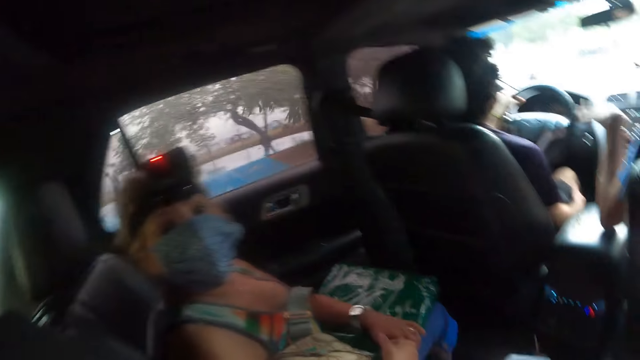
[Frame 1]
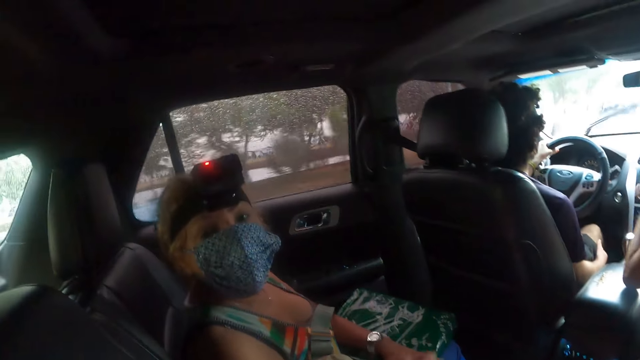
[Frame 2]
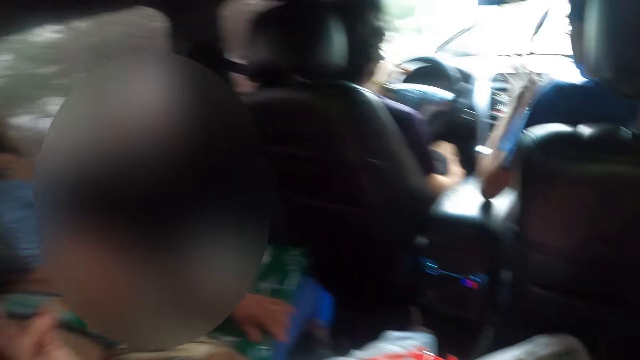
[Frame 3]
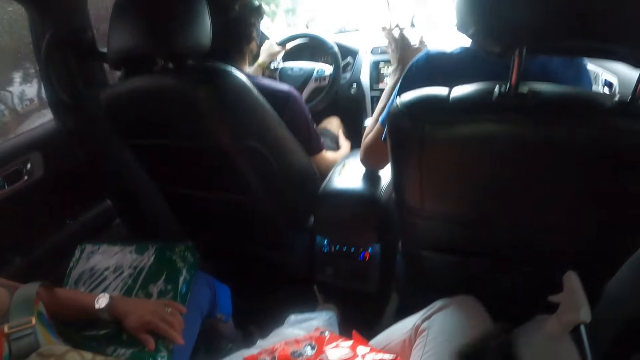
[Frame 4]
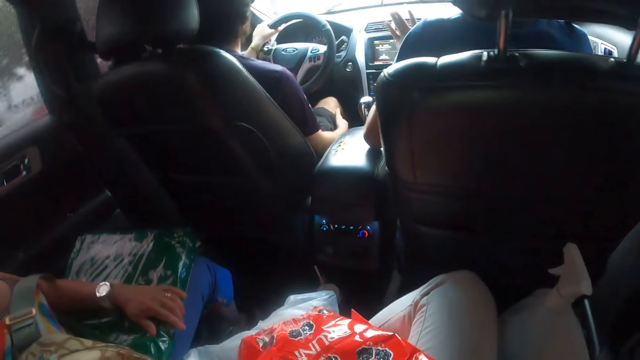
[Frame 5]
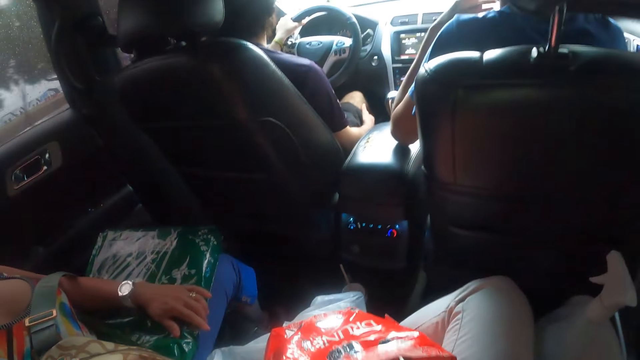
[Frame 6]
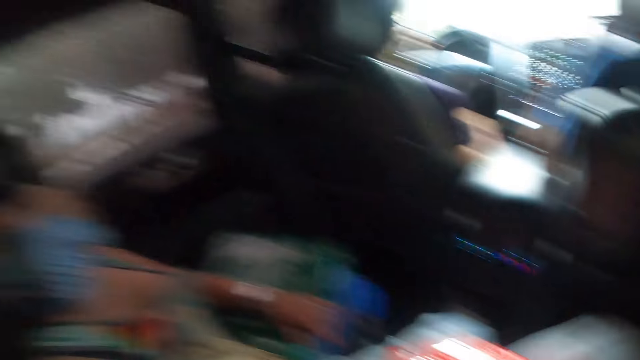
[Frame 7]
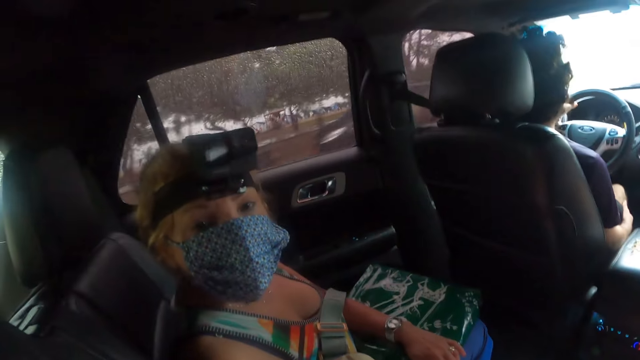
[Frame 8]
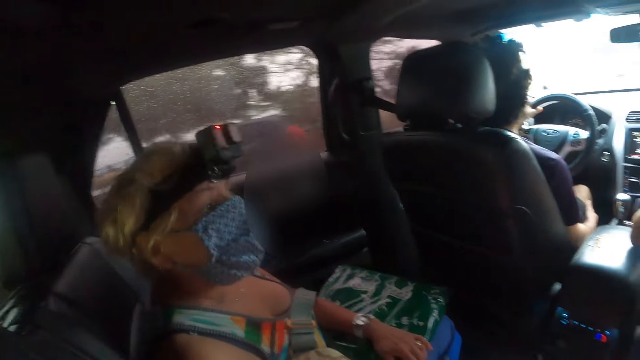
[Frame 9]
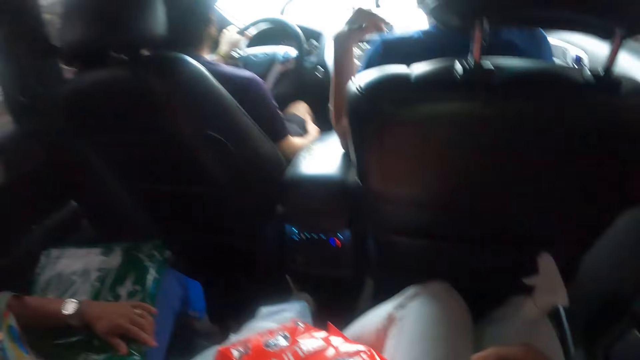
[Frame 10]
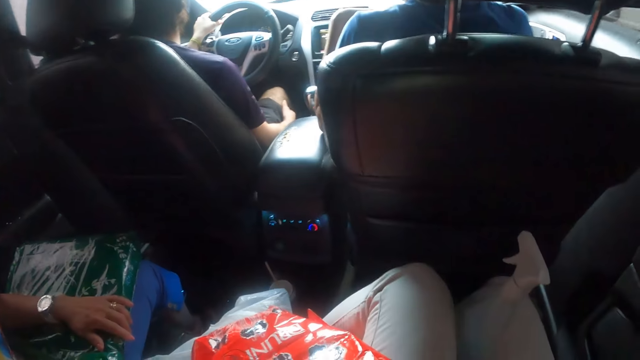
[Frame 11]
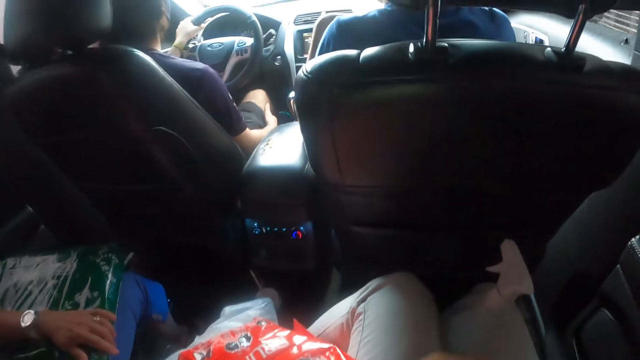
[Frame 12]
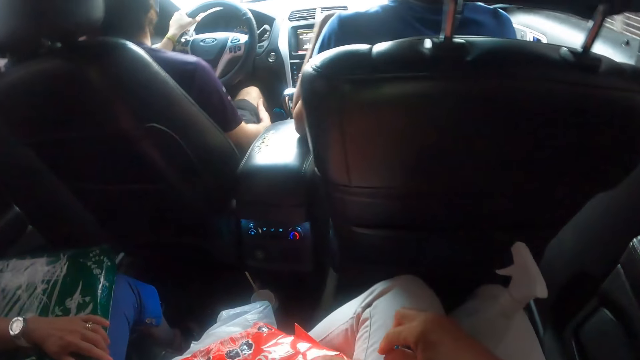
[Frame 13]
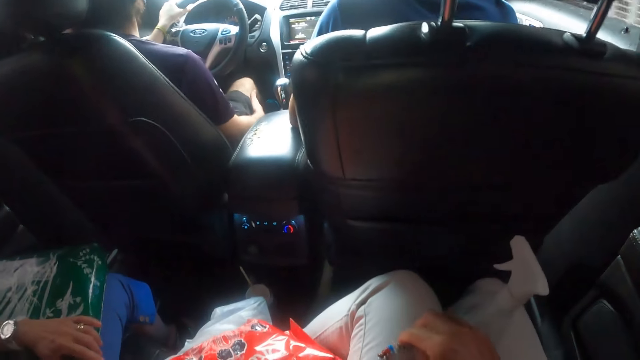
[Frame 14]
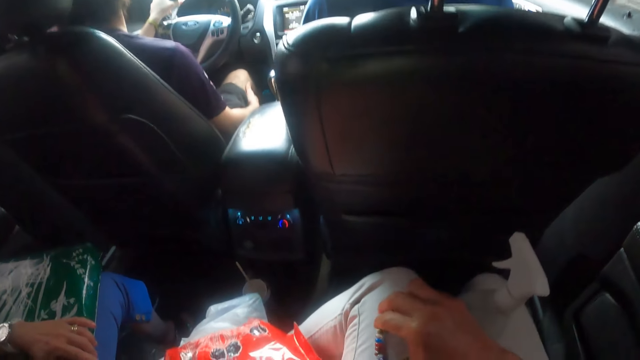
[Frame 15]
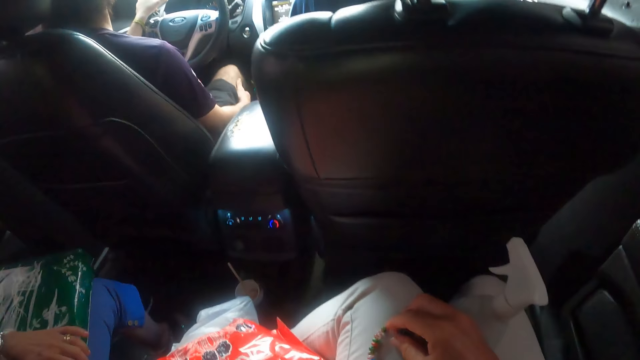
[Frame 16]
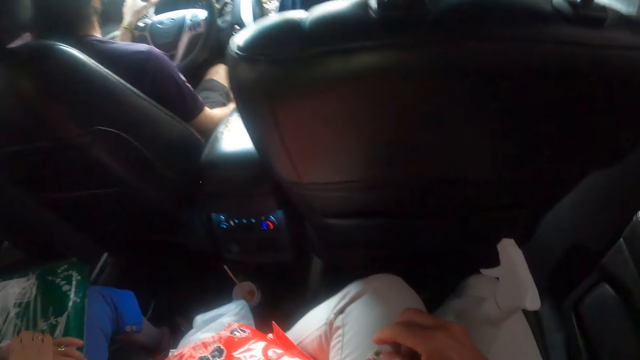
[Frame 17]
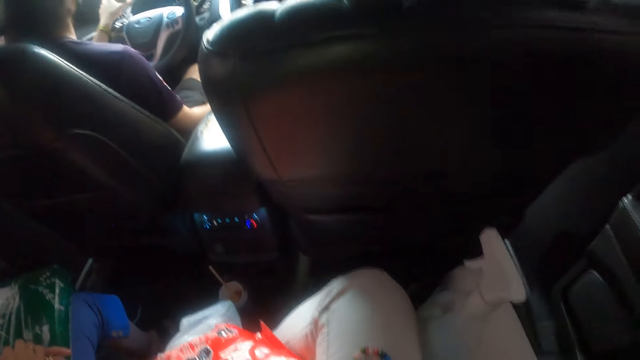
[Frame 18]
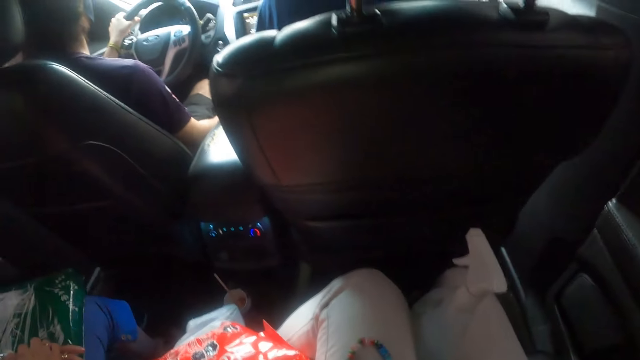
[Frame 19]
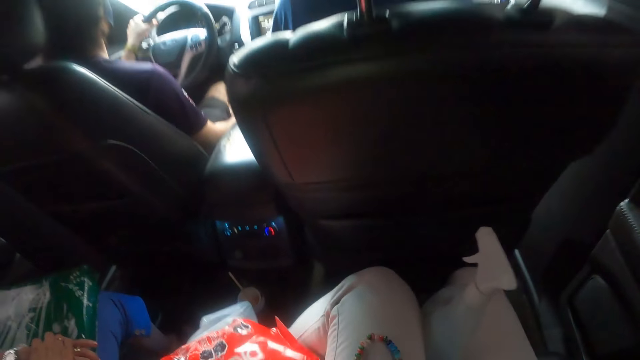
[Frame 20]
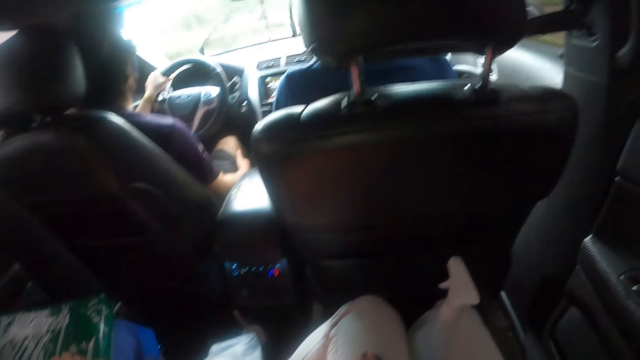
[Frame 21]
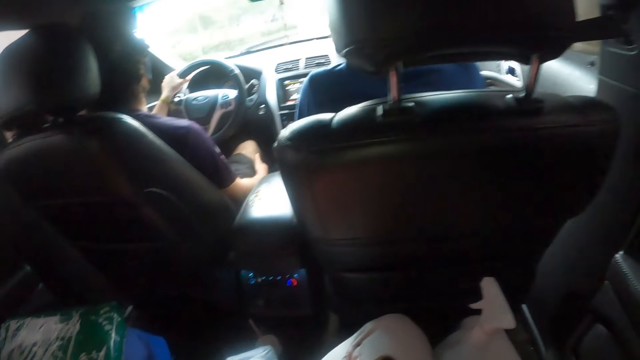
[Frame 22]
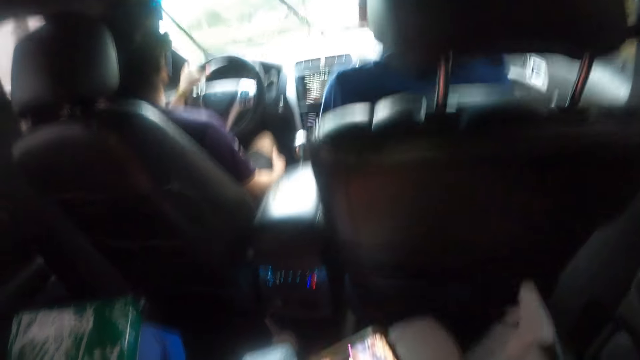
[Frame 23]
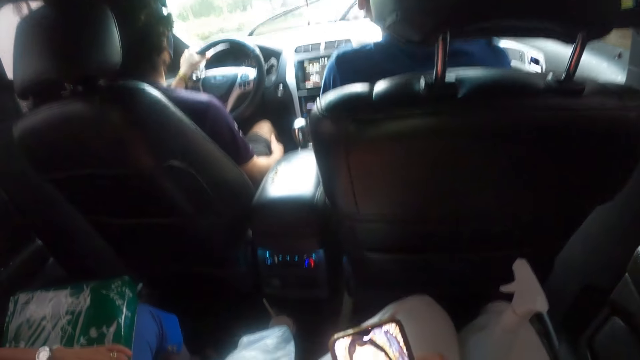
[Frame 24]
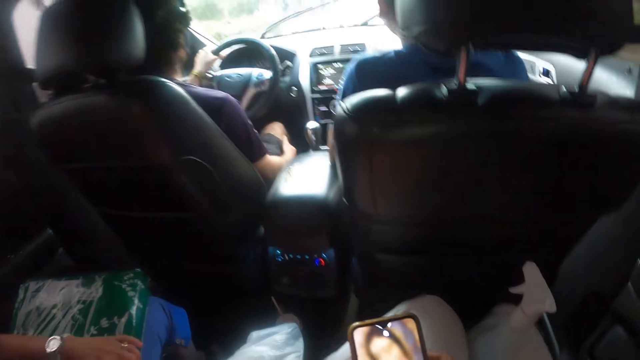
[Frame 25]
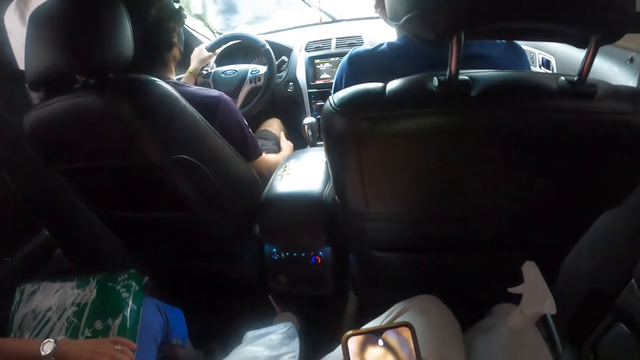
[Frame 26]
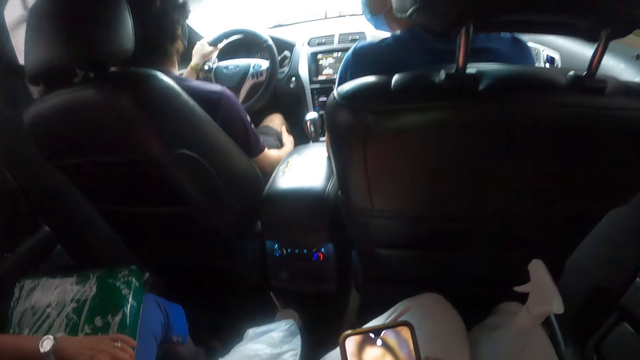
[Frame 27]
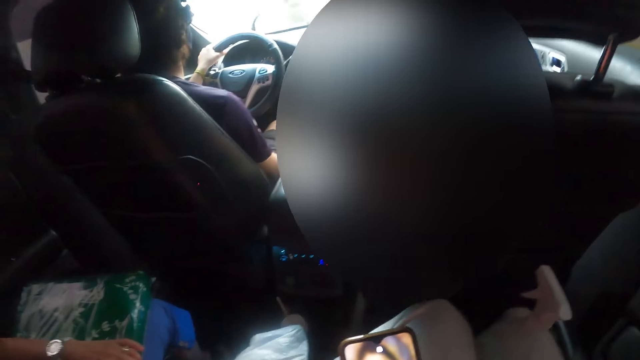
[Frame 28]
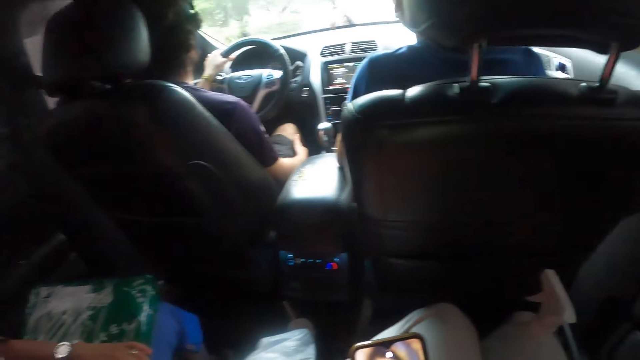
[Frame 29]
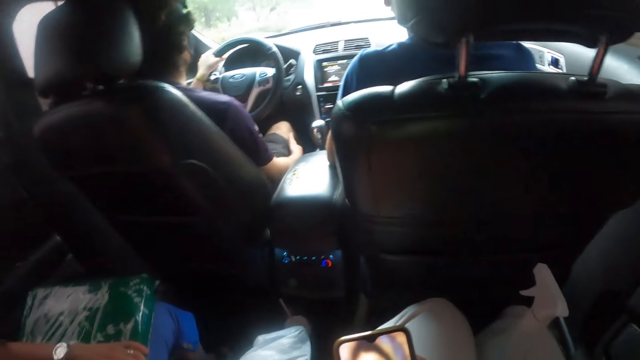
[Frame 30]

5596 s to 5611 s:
The camera wearer picks up the phone. She places the phone in the bigger bag. A woman interacts with the camera wearer. The camera wearer places the bracelet on her thigh. She adjusts the position of the bigger bag. She operates the phone.

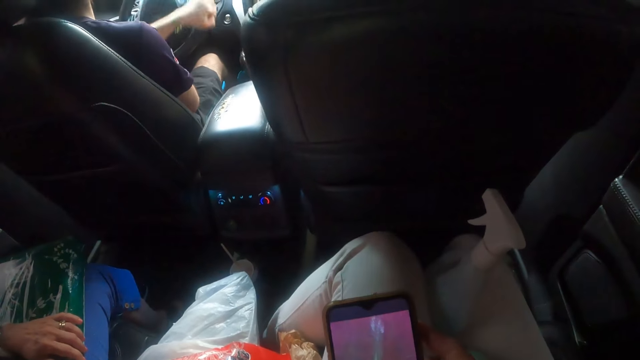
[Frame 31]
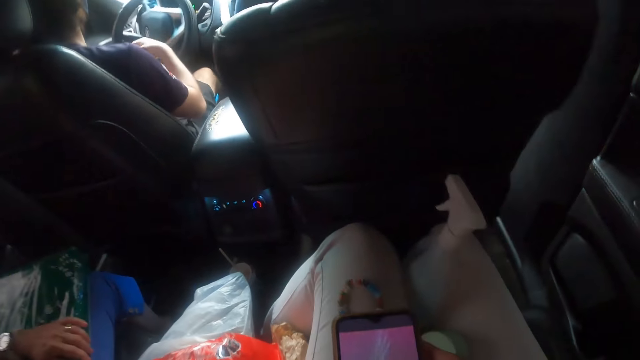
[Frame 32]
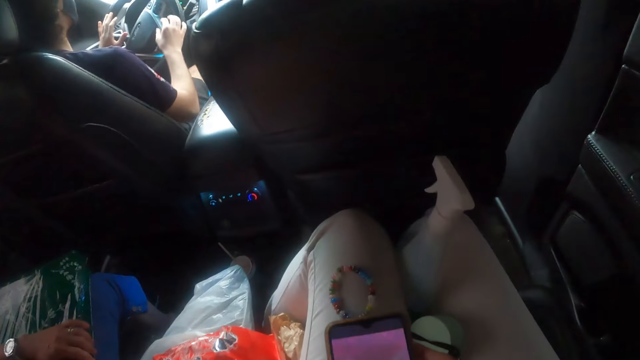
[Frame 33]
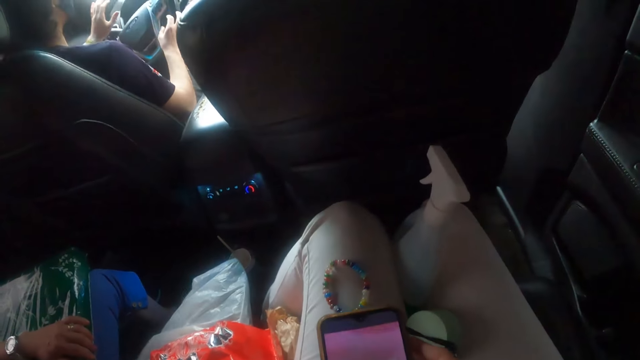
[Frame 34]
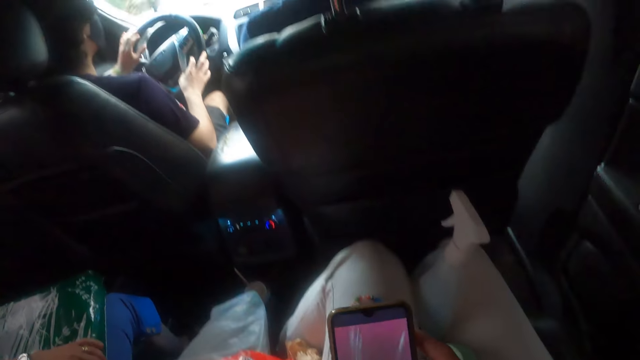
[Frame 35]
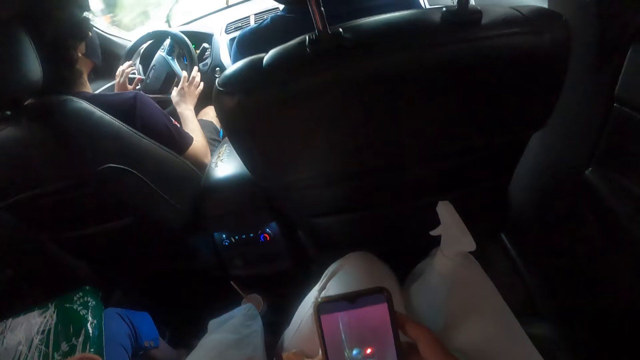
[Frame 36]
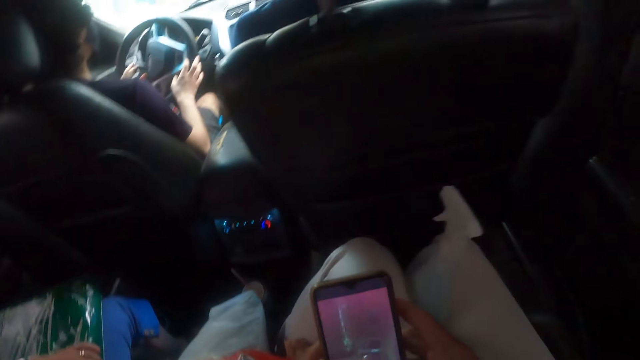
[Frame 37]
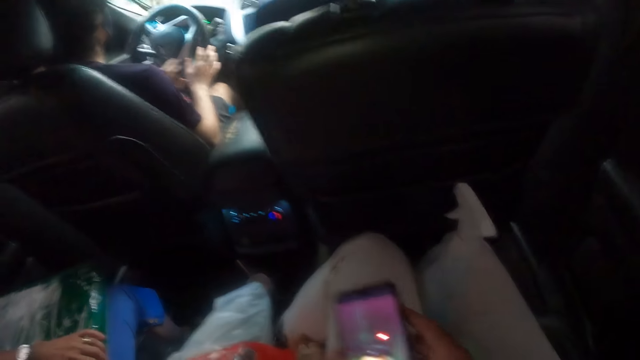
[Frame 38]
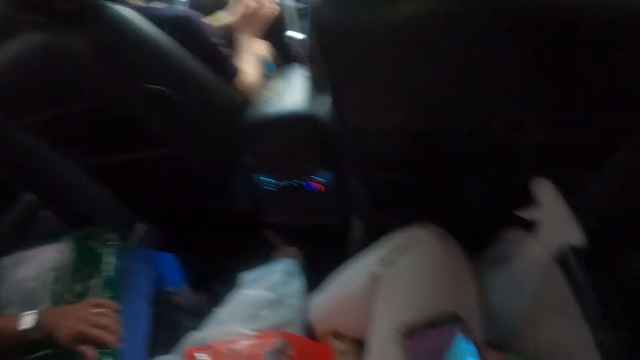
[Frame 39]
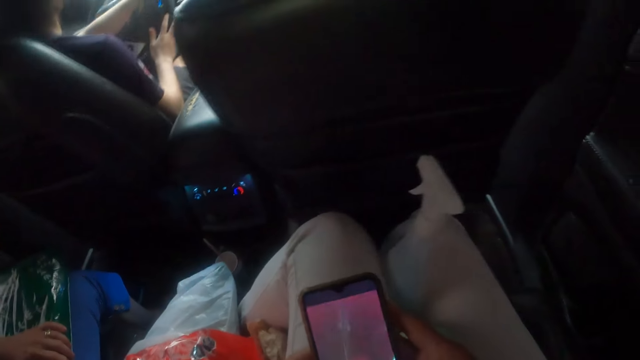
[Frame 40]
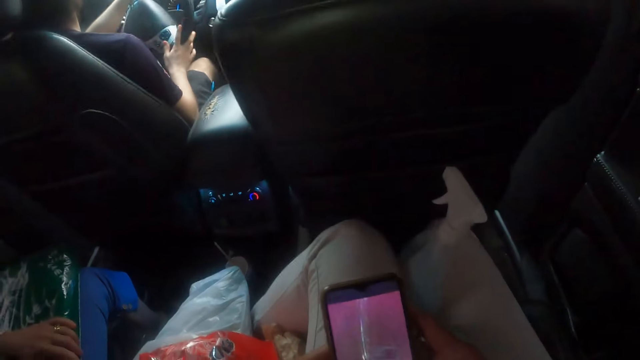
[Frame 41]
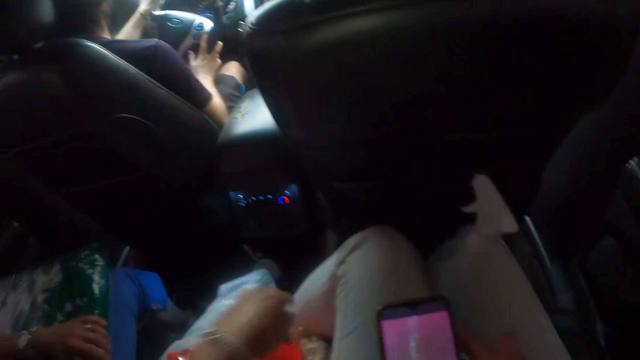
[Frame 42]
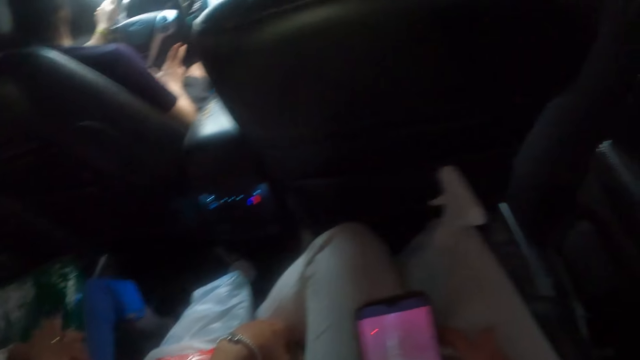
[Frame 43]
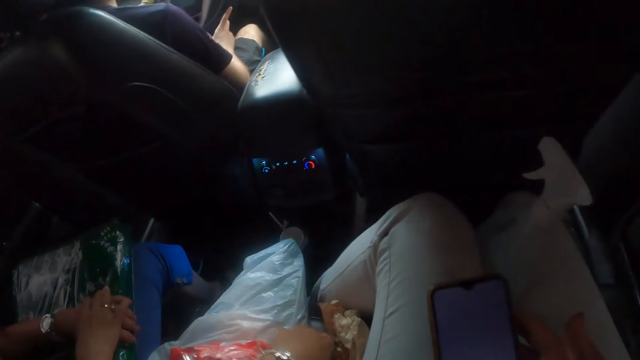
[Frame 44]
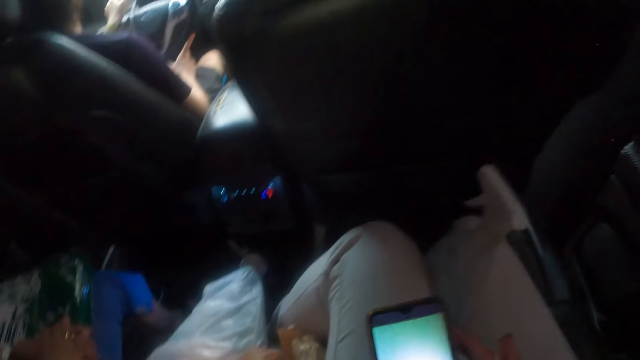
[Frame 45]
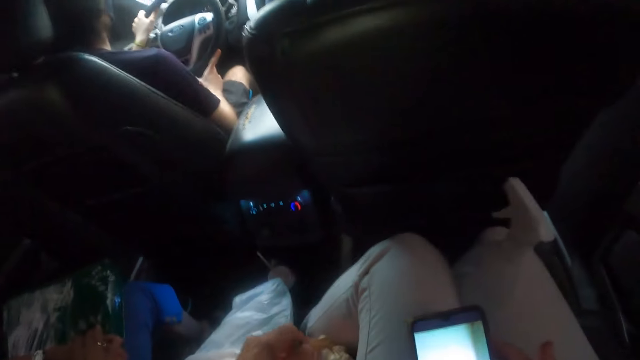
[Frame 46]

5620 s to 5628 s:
The camera wearer picks up the bracelet.
